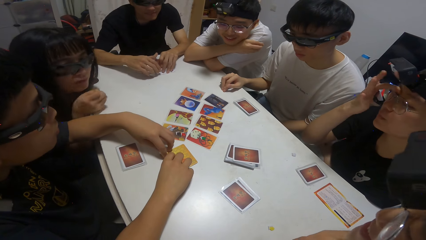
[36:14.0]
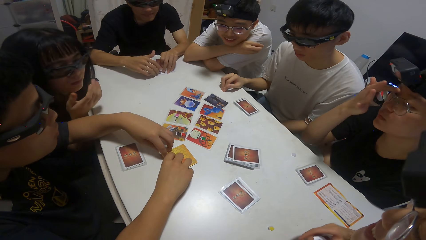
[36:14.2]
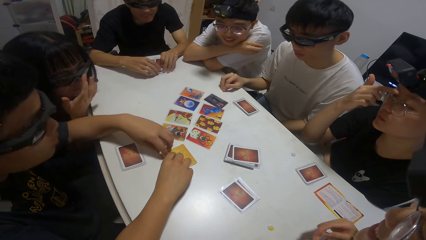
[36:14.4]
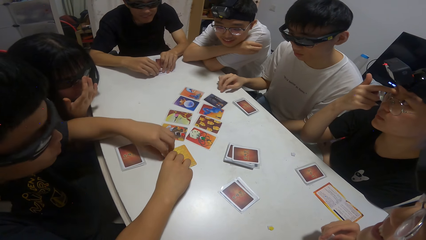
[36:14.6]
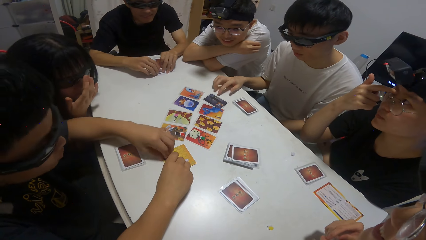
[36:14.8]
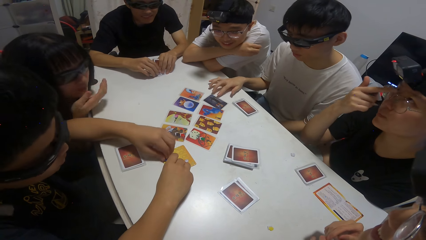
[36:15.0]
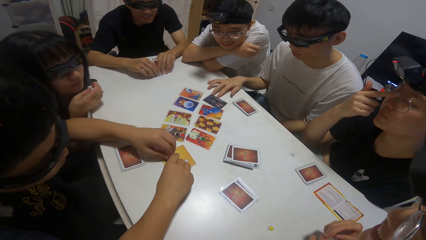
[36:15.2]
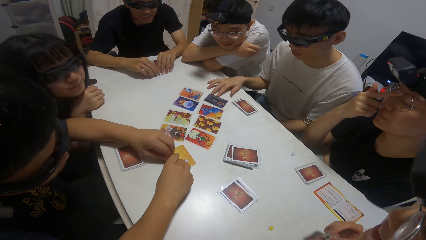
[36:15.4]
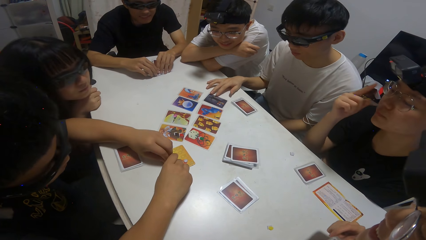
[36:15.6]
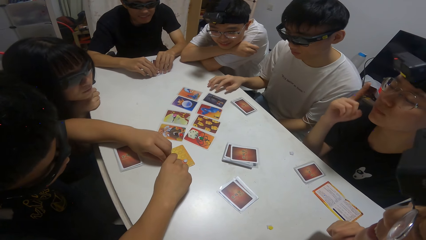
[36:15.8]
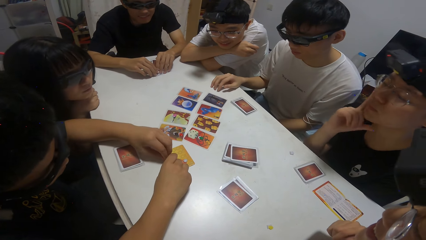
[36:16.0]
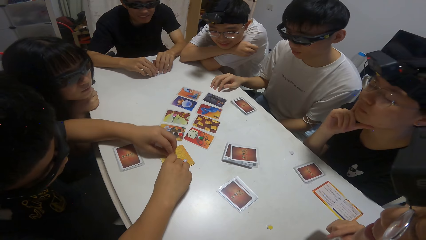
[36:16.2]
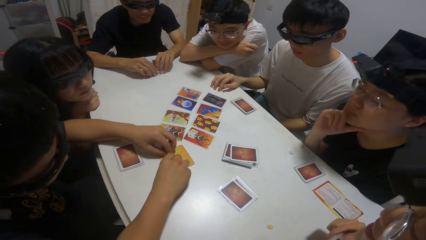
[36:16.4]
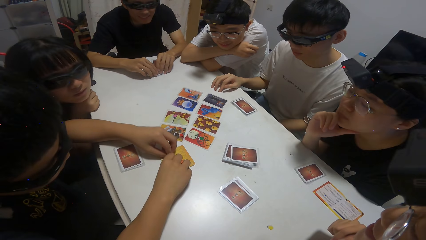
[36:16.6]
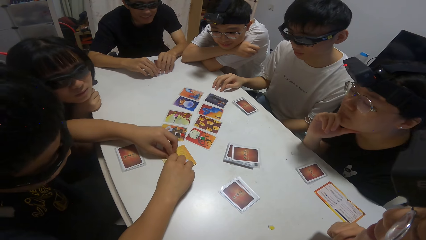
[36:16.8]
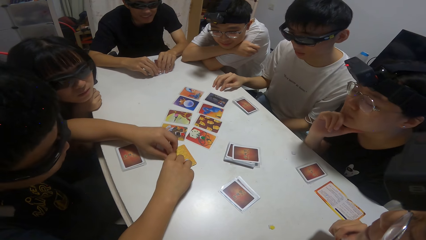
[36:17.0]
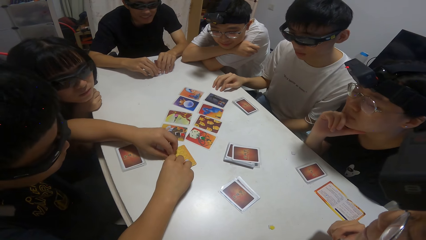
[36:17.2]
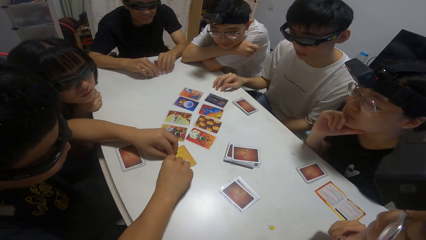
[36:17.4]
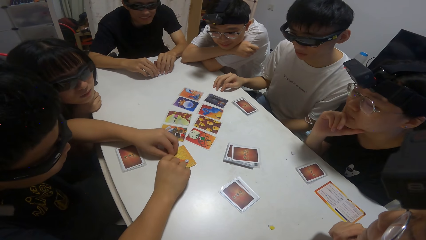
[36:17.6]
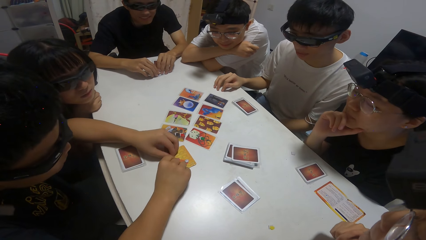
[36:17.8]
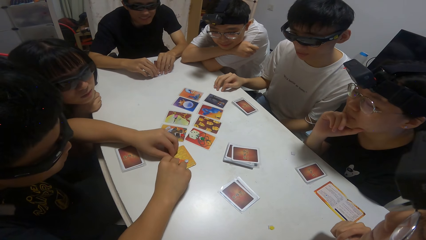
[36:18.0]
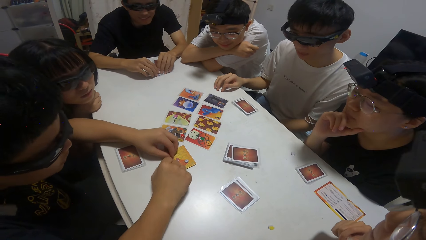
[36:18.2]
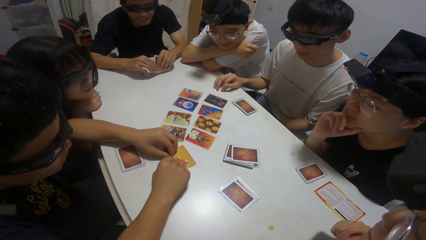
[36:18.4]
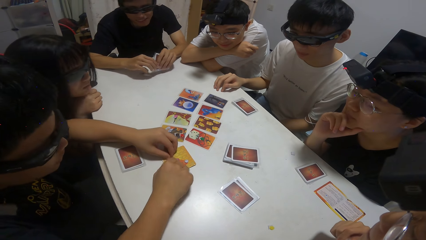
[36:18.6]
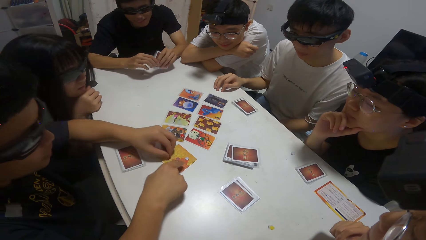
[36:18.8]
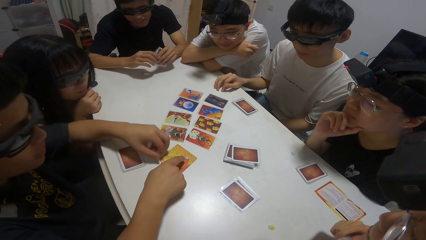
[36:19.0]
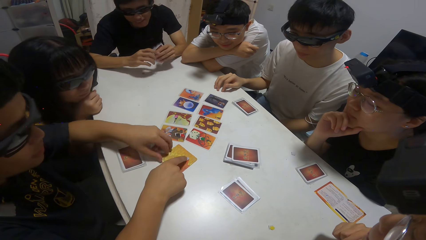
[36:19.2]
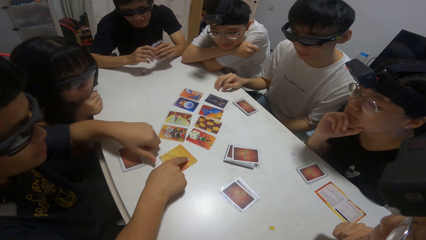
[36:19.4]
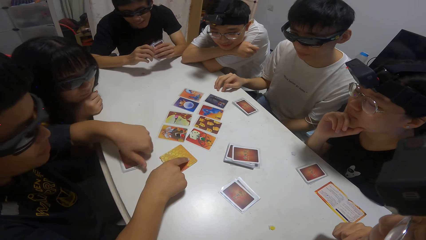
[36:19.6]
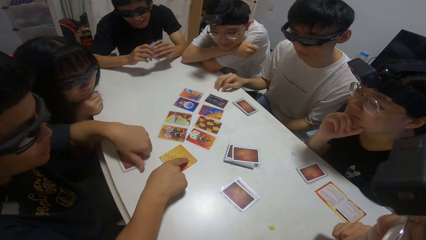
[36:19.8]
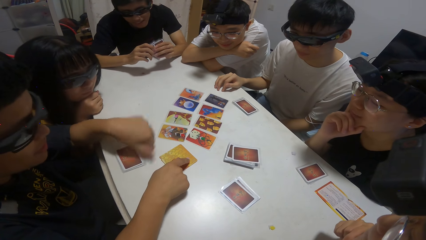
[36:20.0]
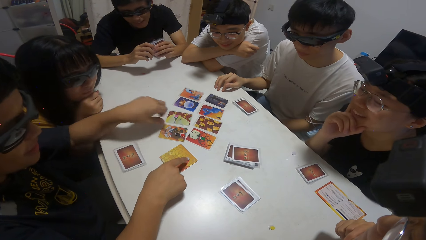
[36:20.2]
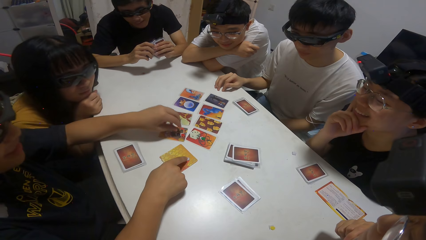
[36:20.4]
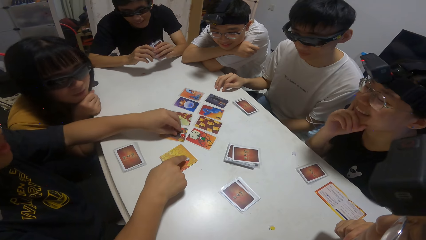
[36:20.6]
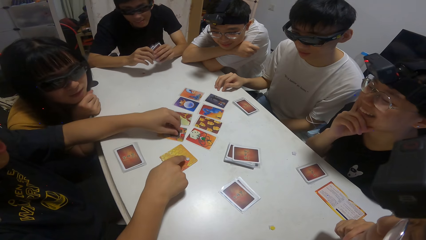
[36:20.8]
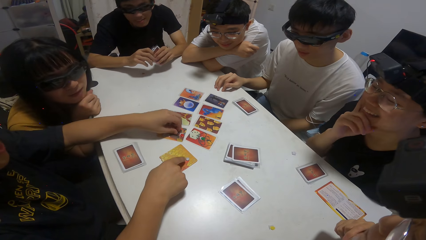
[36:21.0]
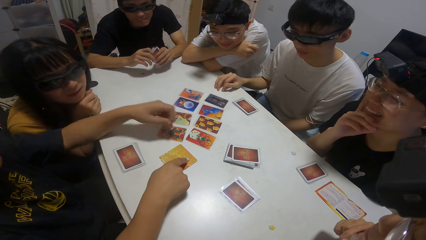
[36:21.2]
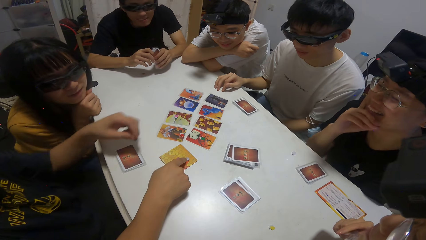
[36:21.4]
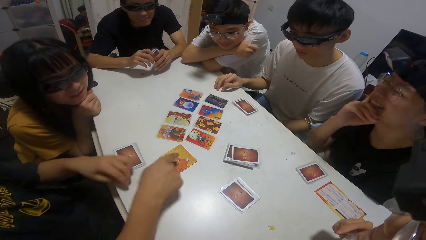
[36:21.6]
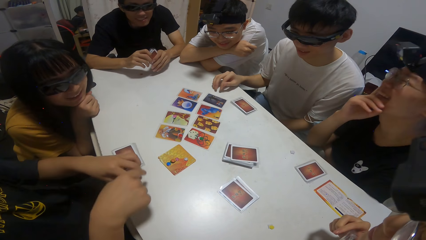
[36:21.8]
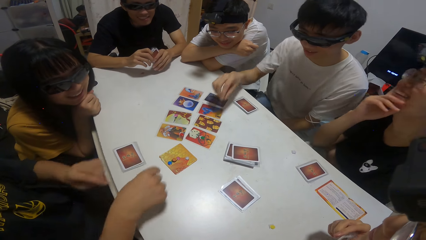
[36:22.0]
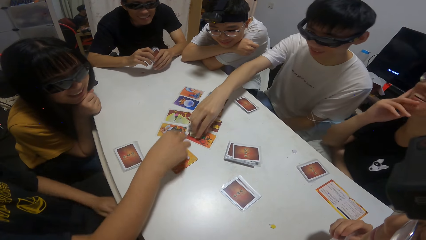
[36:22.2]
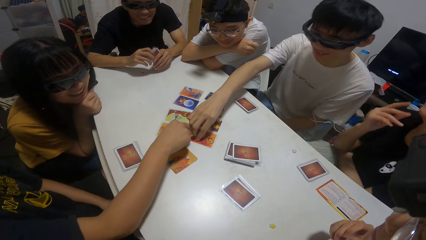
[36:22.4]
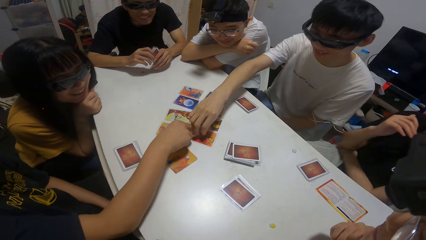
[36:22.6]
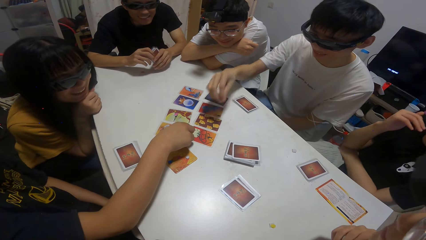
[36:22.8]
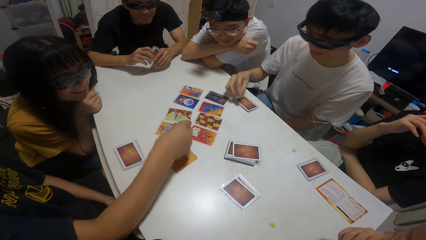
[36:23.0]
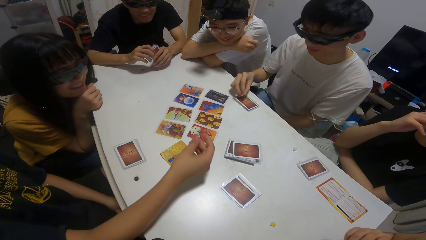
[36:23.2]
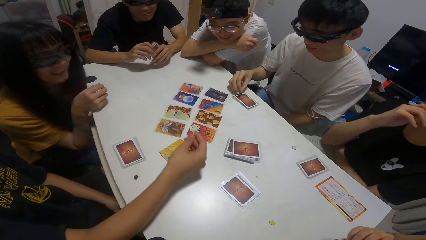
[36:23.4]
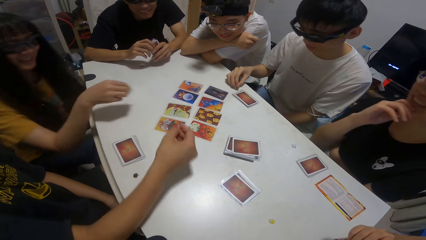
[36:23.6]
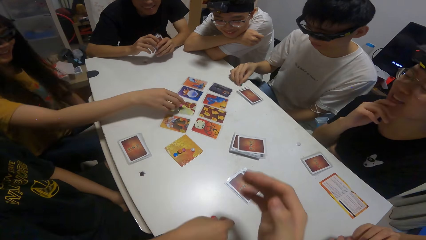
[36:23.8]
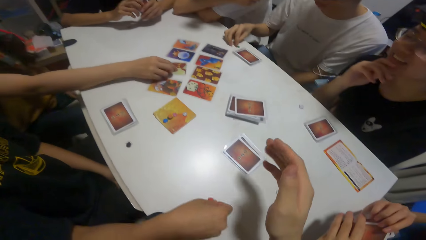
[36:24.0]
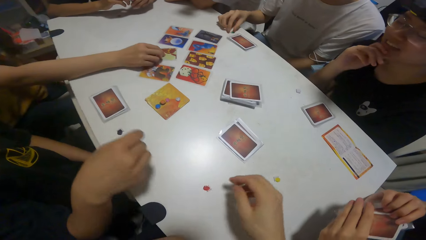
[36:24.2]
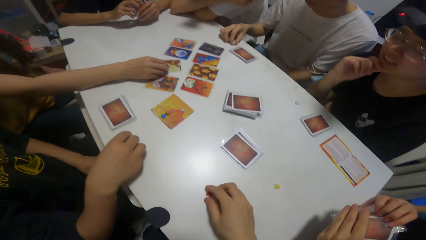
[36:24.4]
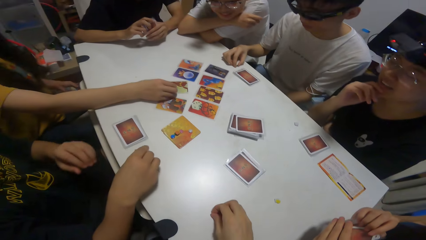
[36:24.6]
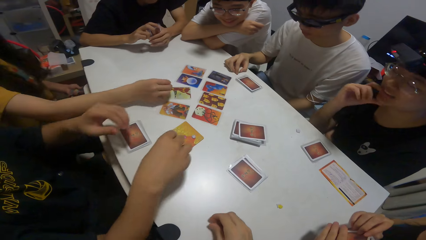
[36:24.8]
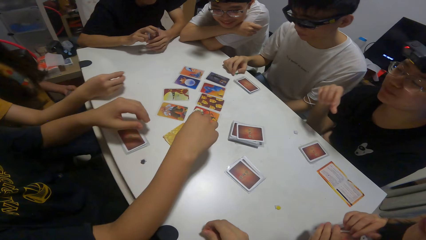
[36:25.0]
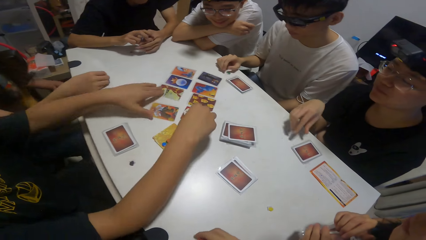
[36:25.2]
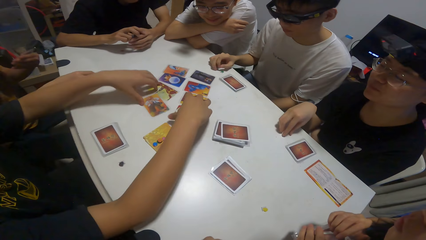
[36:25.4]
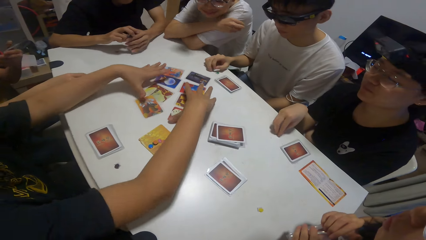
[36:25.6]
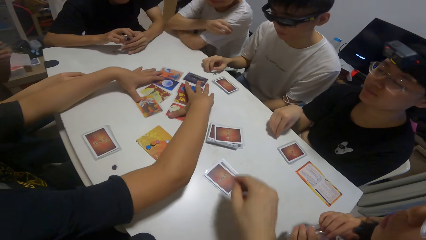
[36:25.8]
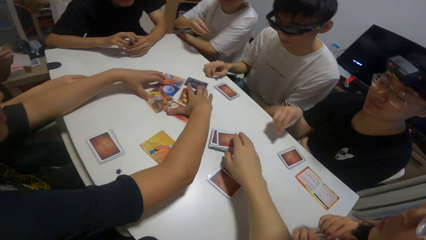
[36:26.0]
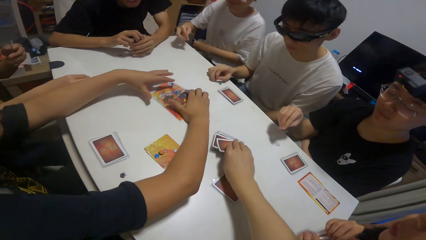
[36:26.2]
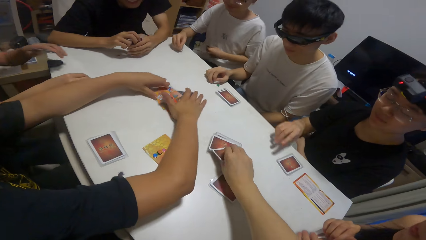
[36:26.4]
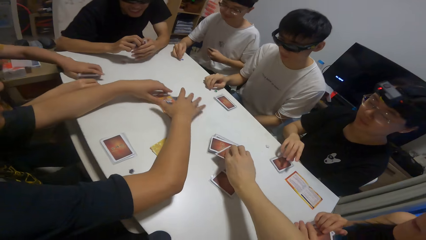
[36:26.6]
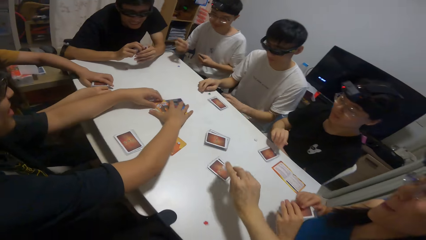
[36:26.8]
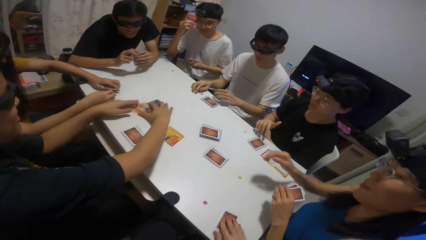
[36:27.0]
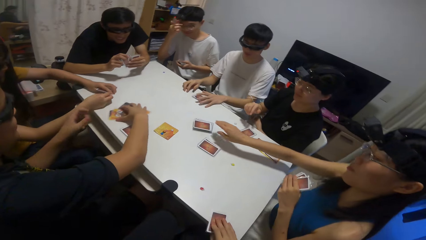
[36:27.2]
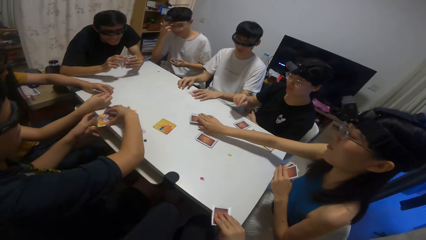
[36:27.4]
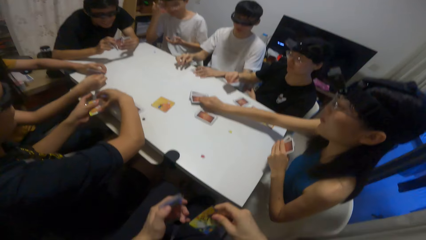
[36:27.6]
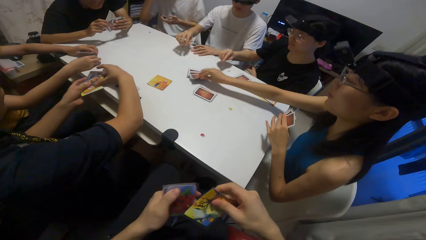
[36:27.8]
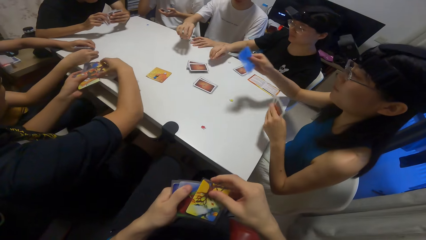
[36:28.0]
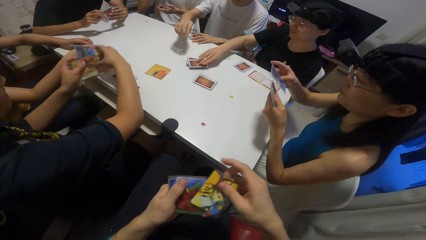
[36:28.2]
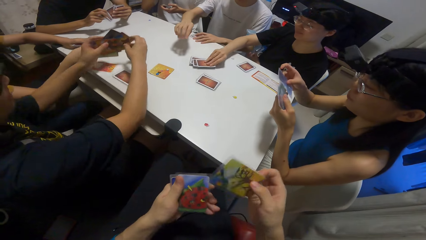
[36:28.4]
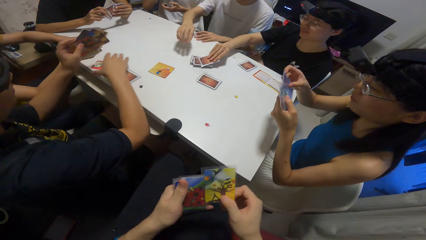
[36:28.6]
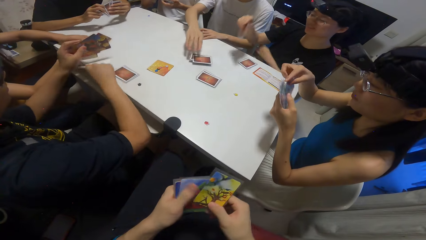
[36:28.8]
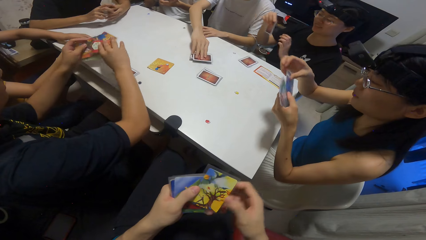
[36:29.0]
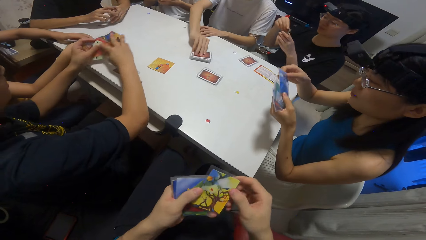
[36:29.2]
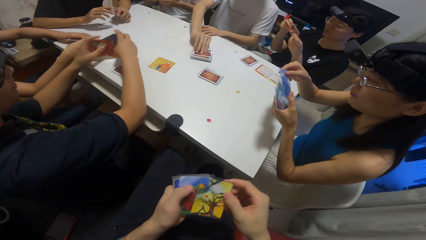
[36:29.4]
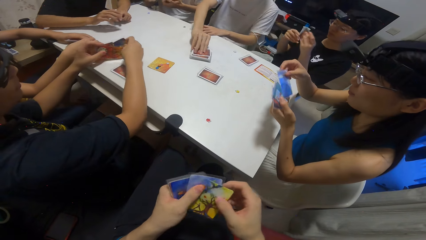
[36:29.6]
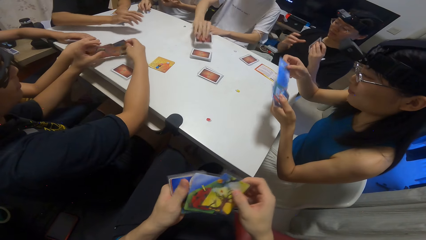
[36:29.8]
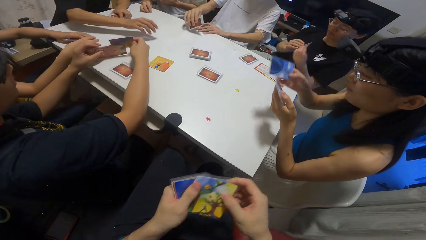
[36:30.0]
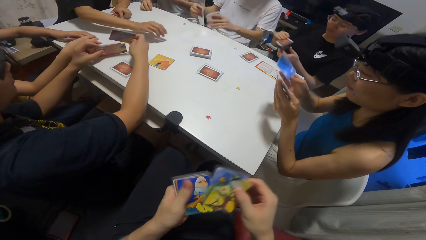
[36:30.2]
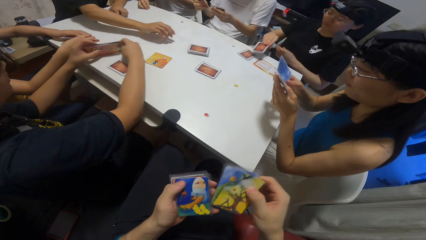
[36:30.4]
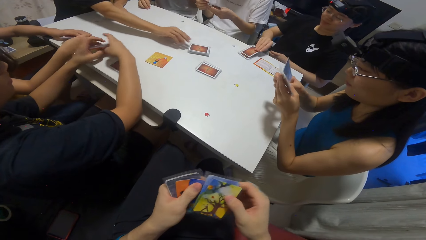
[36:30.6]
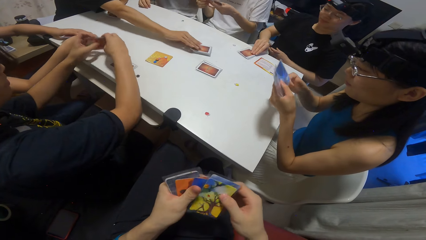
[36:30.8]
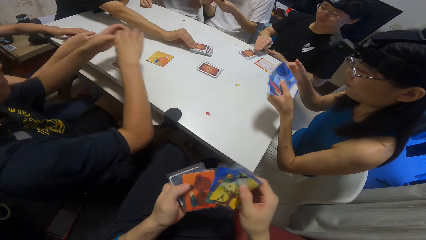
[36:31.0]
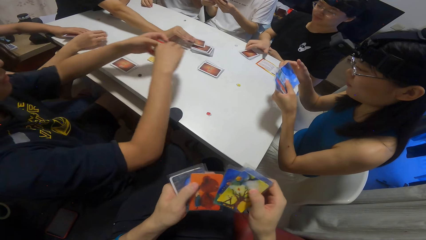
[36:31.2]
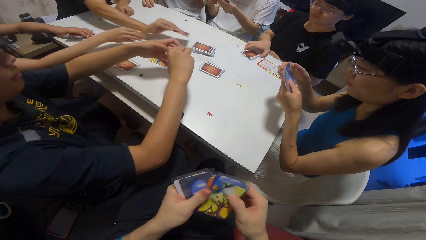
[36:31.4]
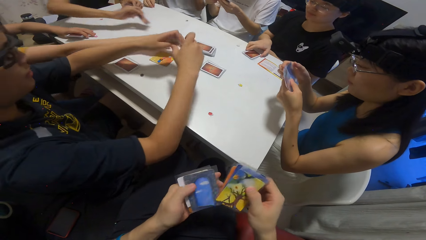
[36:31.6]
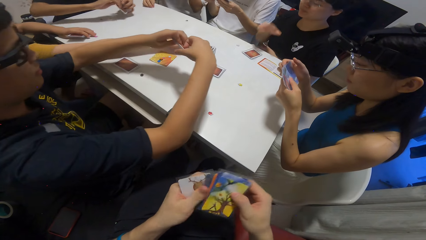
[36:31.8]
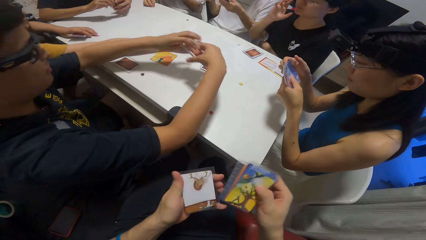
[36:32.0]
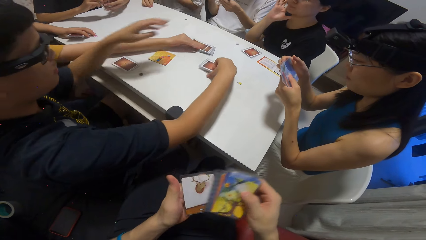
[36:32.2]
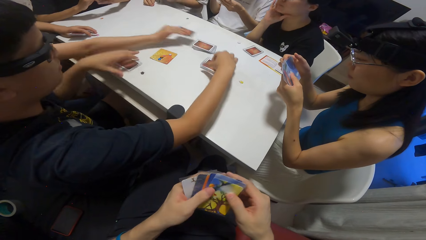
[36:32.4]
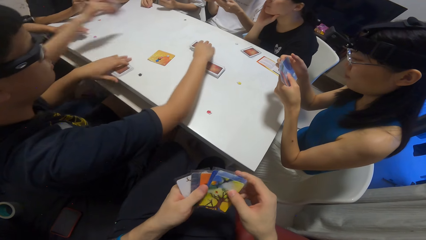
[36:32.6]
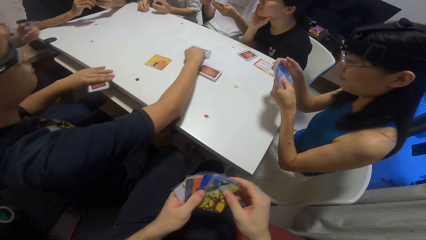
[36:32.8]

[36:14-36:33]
A person holds playing cards. A boy picks up a paper on a card on the table with his left hand. Another person taps on a card. Another person picks a disc from the table. The boy moves the paper on the card on the table with his right hand. Another boy moves a paper on a card on the table with his right hand. A girl moves a paper on a card on the table with her right hand. Another person picks a disk from the table. The camera wearer moves a paper on the table with her right hand. She picks a disk from the table. The first boy packs the cards on the table with both hands. The camera wearer picks up a card from a pile of cards on the table. Another girl picks up a card from the pile of cards on the table with her right hand. Another girl picks up a card from the pile of cards on the table with her right hand. The second boy picks up a card from the pile of cards on the table with his right hand. The camera wearer counts the cards in her hand. She joins cards together. The first person joins cards together. Another boy picks up a card from the pile of cards on the table with his right hand. The first boy drops the cards in his right hand on the pile of cards on the table. Another person returns a card to the table.
